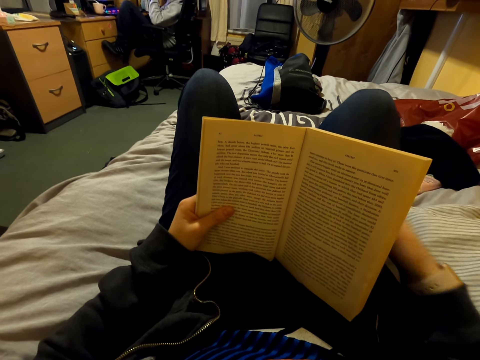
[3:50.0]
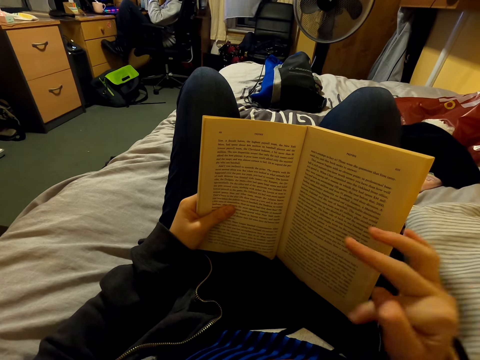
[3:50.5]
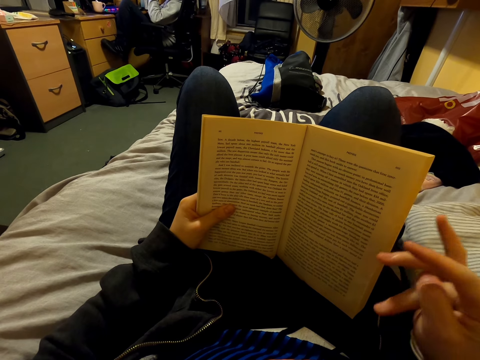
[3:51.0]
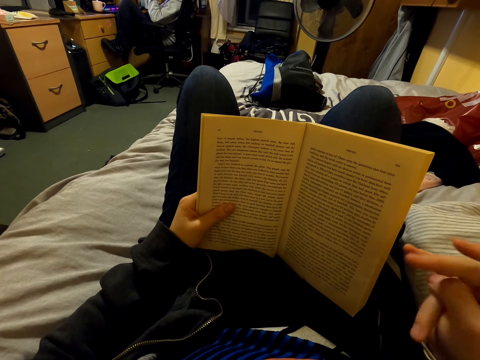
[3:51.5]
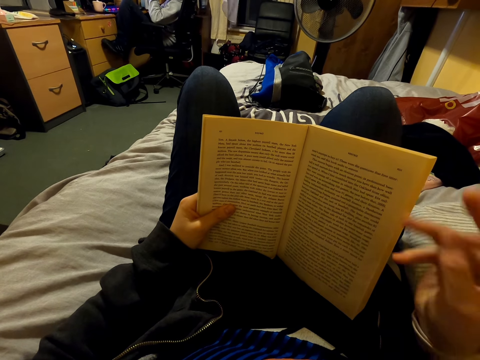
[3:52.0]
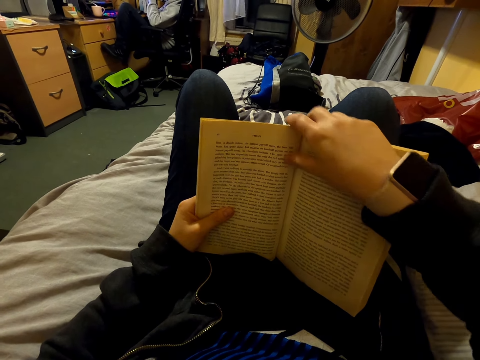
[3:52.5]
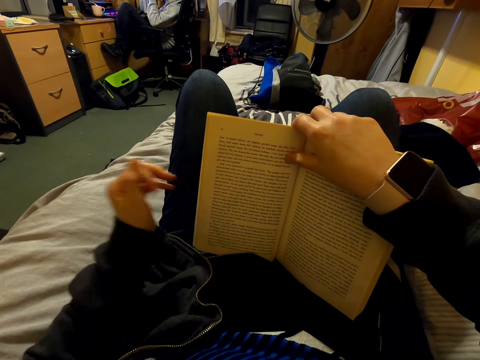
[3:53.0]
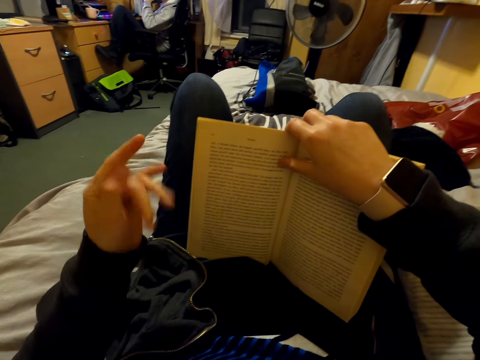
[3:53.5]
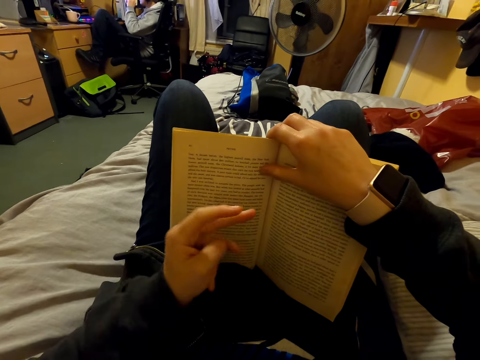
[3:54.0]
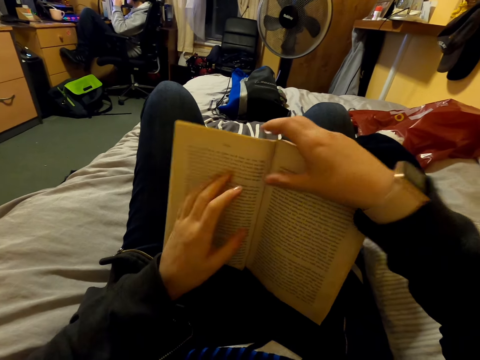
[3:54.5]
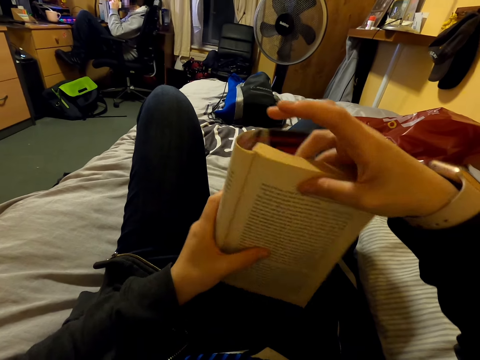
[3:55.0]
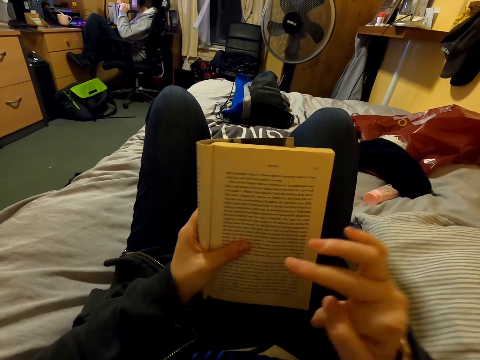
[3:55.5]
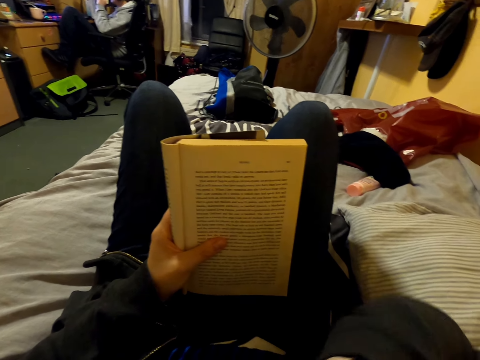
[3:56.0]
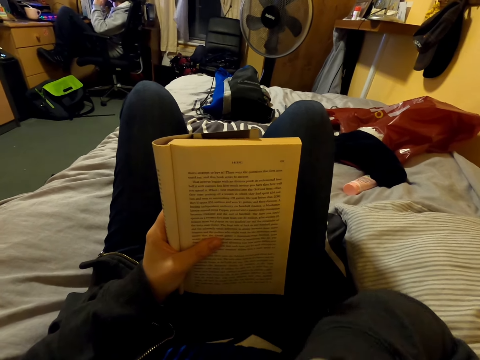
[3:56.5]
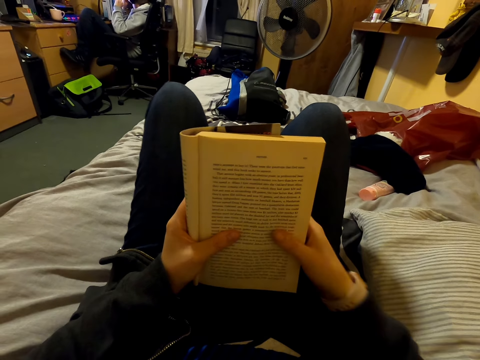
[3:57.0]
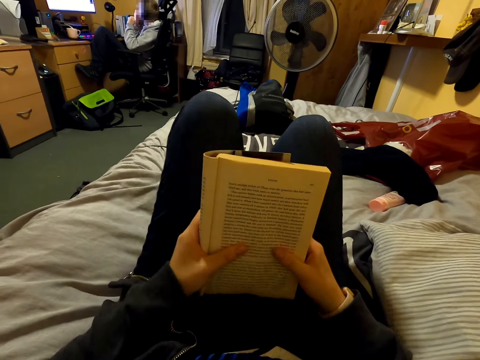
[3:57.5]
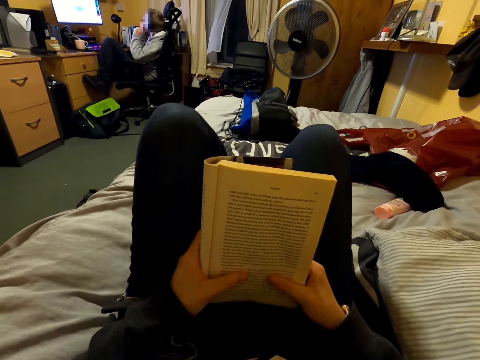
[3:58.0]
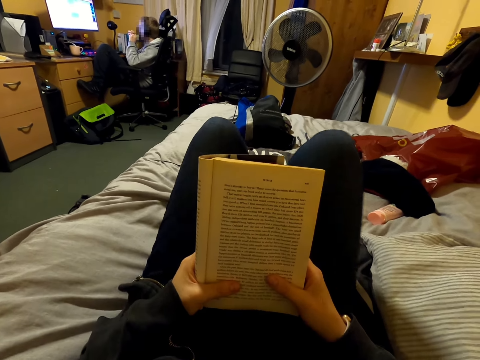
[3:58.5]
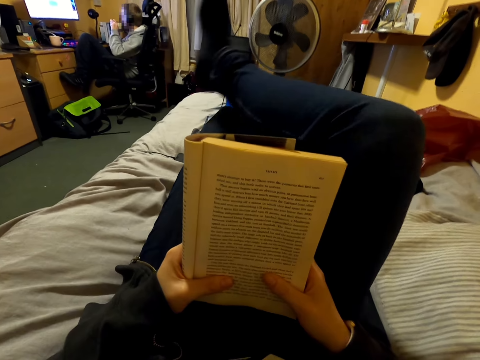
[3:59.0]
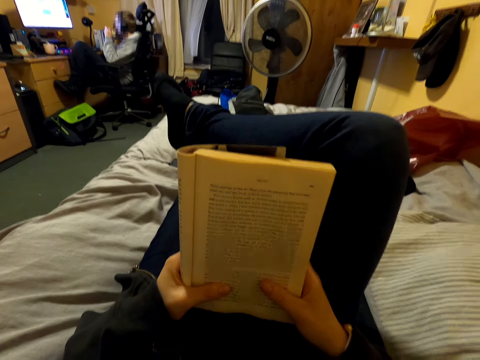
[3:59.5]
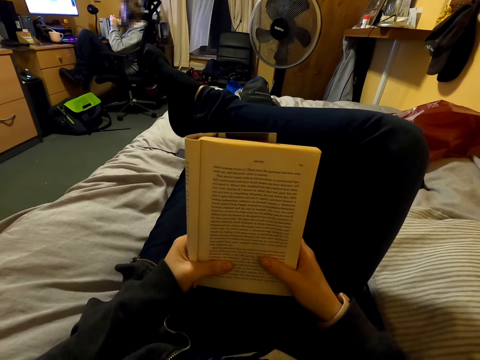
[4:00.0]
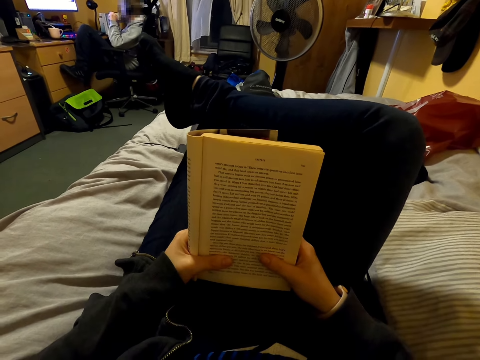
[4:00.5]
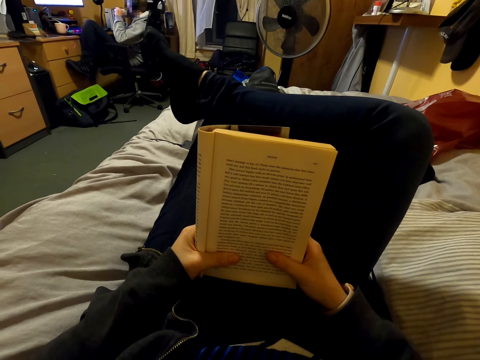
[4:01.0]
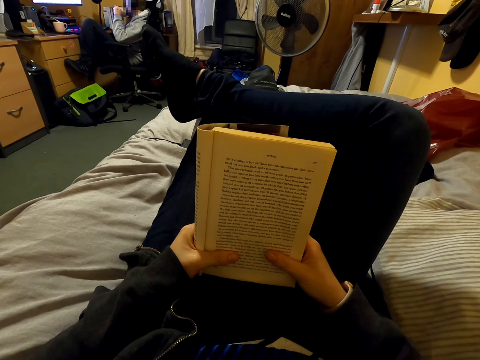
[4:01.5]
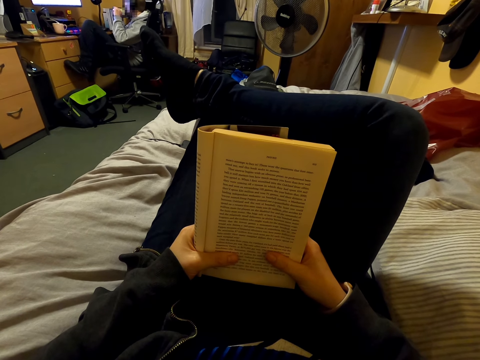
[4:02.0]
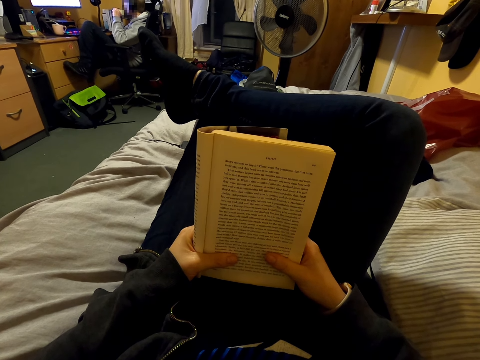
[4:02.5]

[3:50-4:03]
The camera wearer moves the hand. They fold the book. They move the hand. They move the leg. They look at the book.

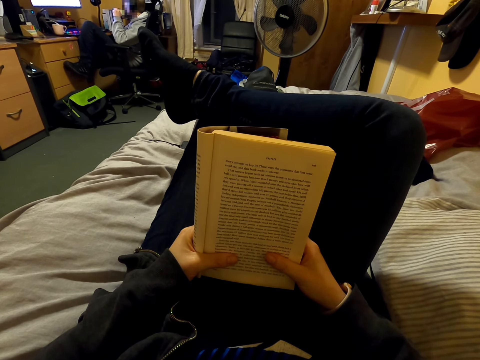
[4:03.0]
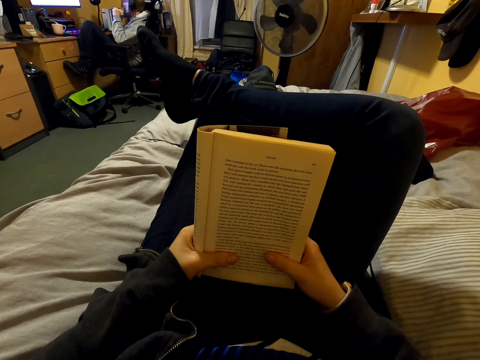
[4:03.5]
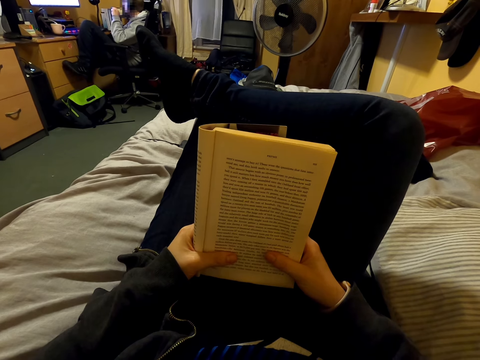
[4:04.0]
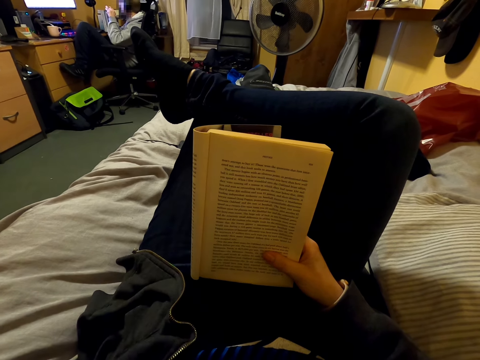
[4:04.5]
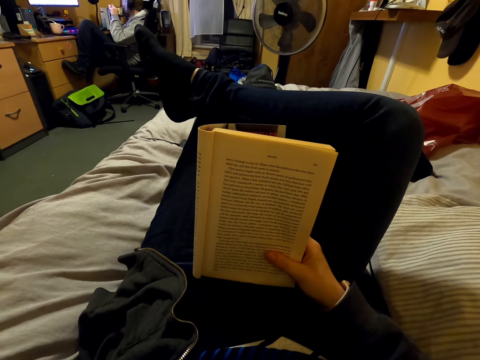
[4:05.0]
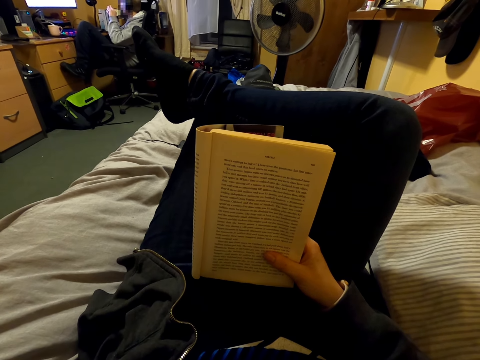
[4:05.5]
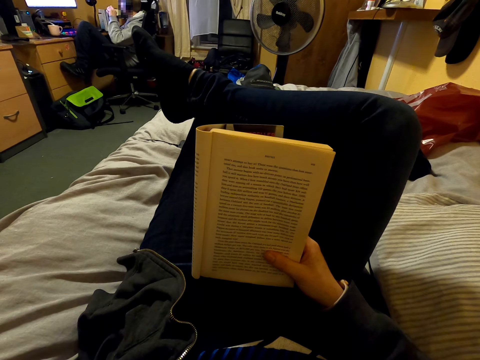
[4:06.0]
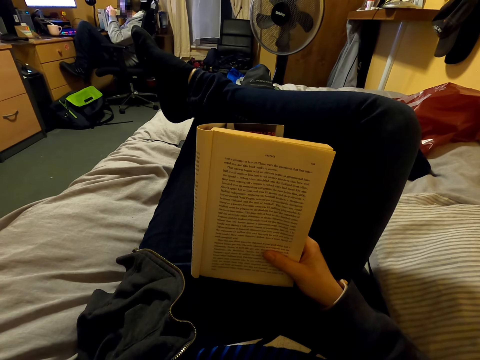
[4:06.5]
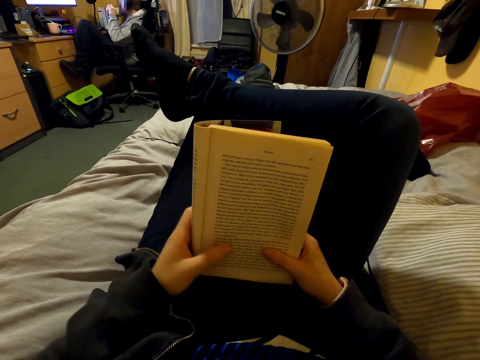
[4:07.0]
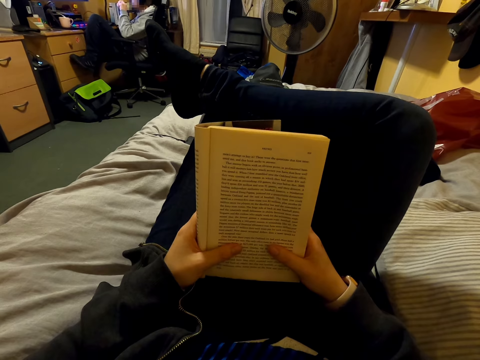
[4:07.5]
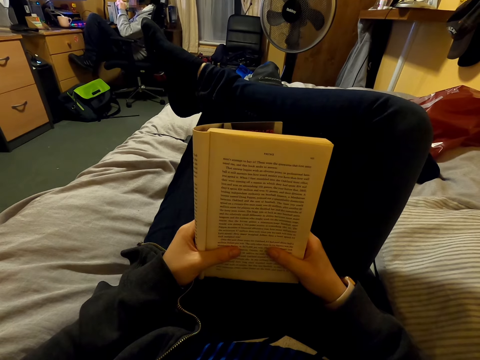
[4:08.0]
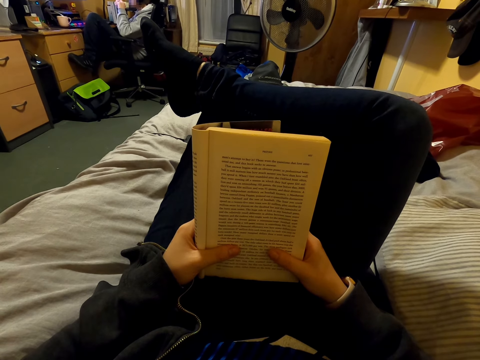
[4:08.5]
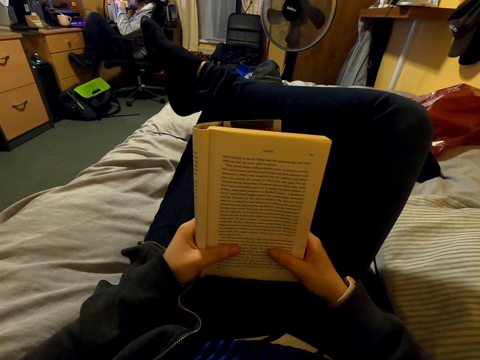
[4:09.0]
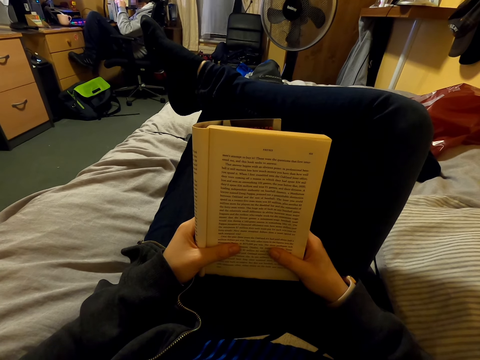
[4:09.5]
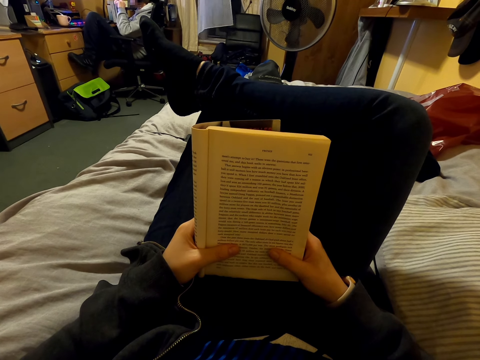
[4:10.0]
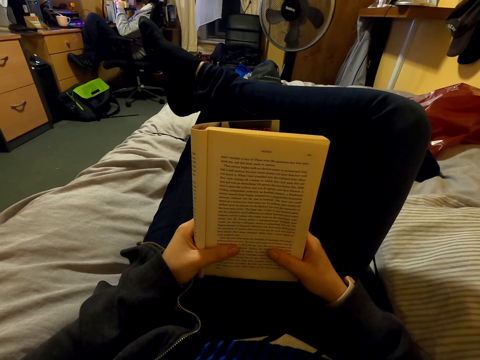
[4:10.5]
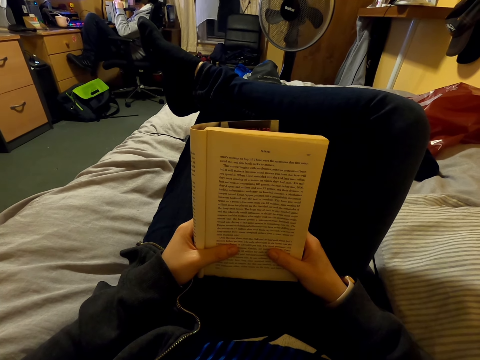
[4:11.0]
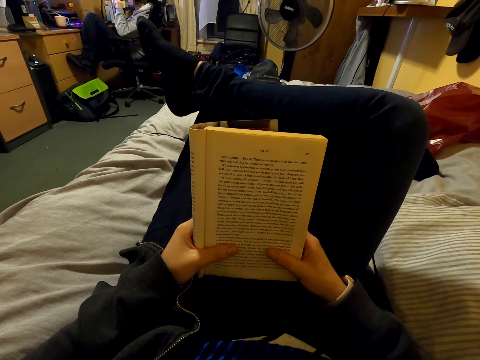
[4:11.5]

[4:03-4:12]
The camera wearer moves the hand. They look at the book.

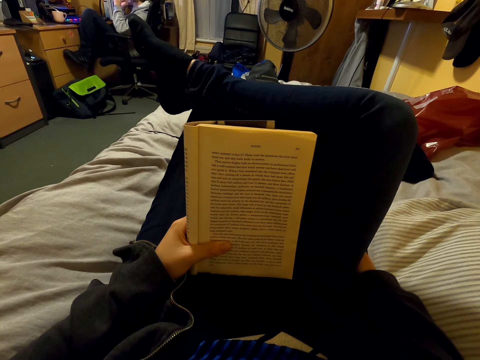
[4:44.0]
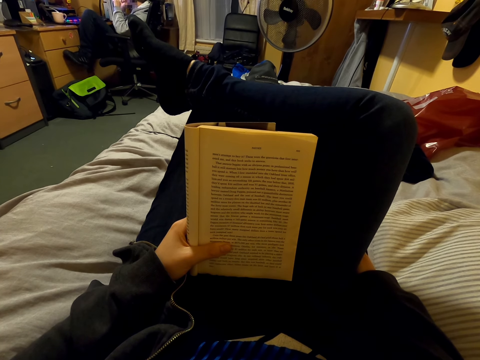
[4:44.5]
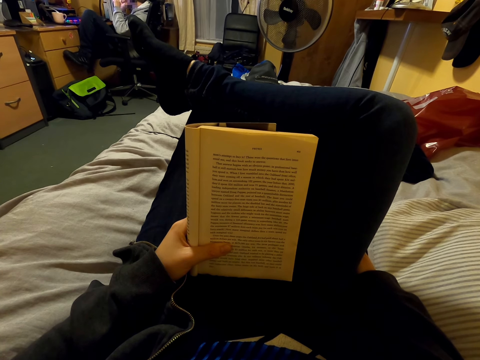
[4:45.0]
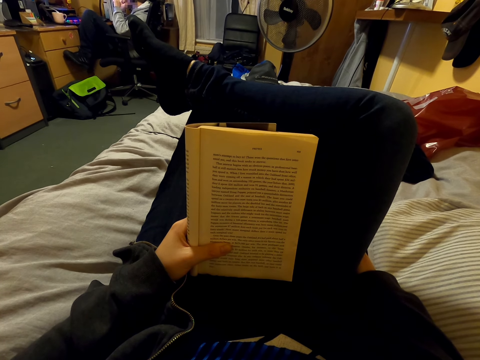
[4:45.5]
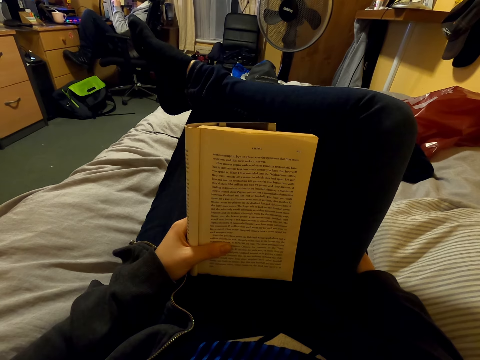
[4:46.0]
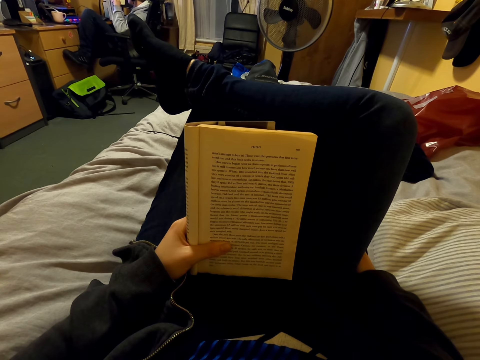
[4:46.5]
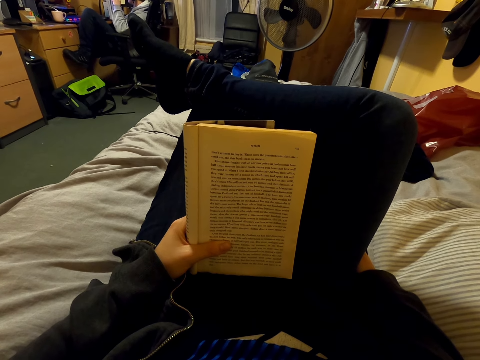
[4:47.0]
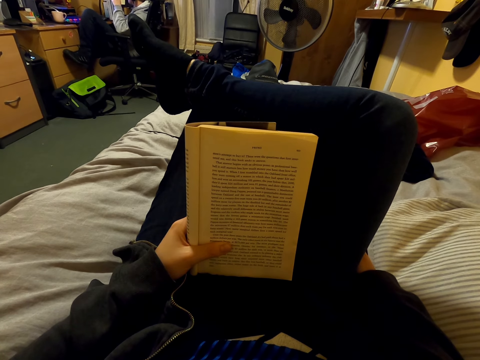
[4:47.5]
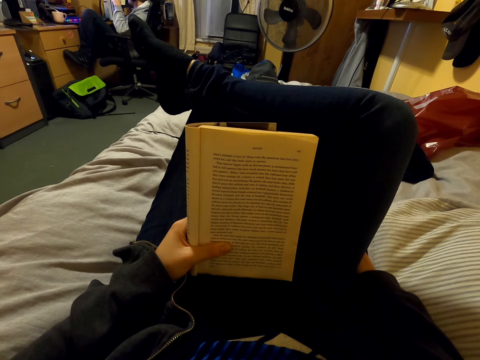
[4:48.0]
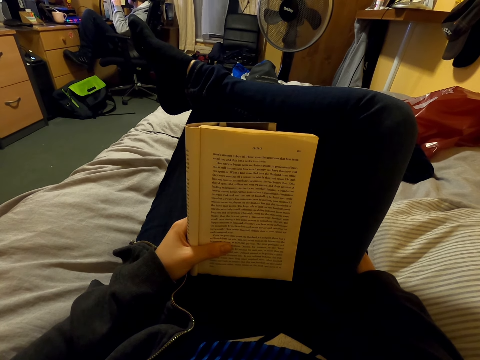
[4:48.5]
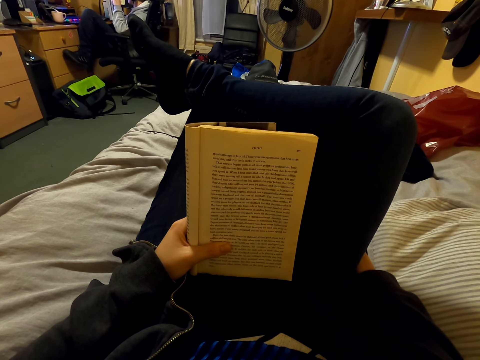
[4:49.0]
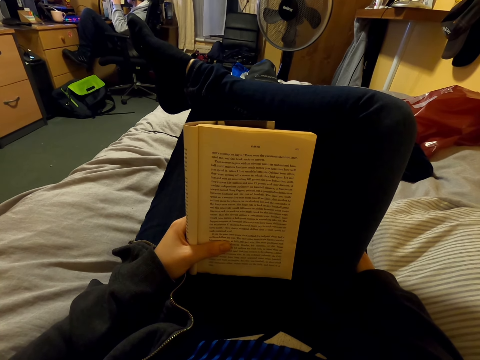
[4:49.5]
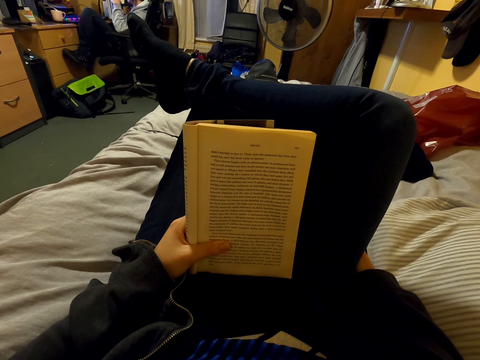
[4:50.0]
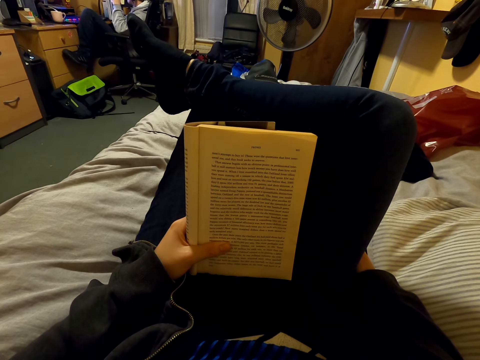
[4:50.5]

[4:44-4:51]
The camera wearer holds a book with the left hand.
